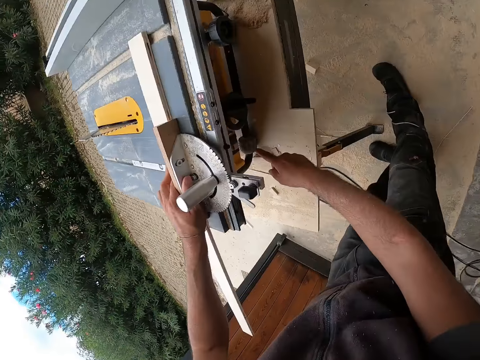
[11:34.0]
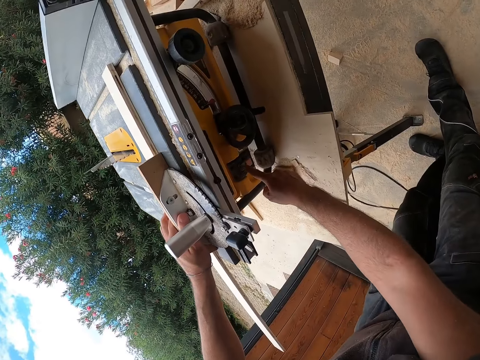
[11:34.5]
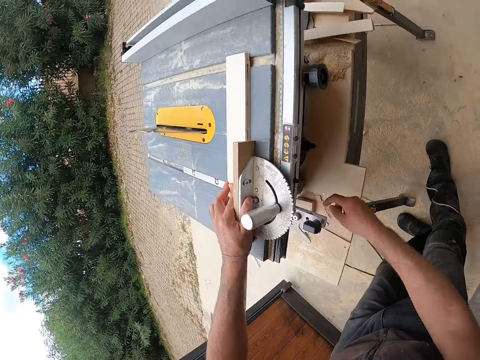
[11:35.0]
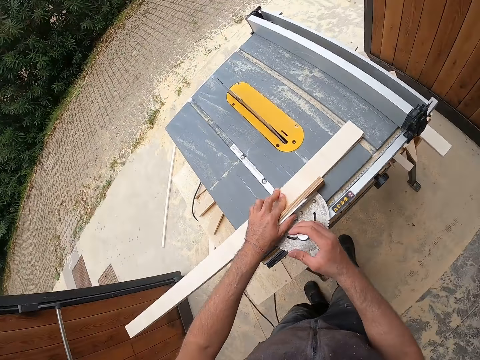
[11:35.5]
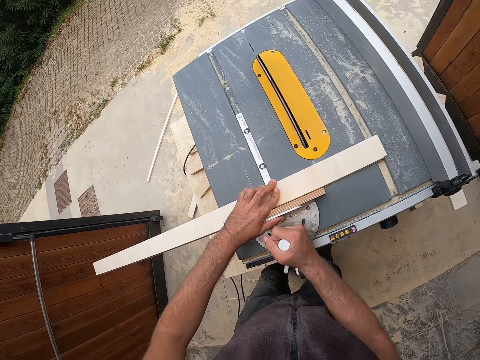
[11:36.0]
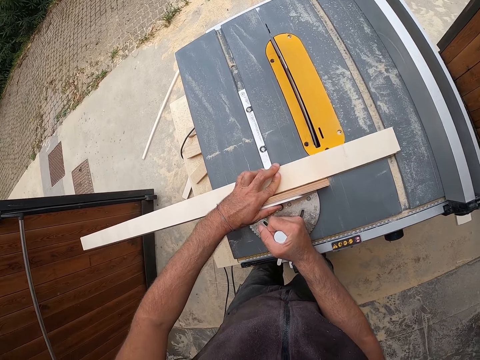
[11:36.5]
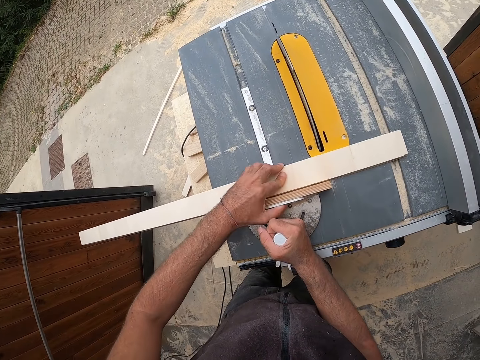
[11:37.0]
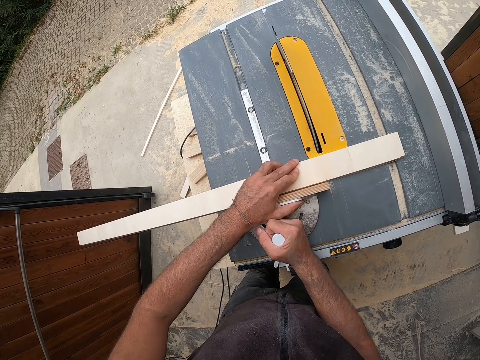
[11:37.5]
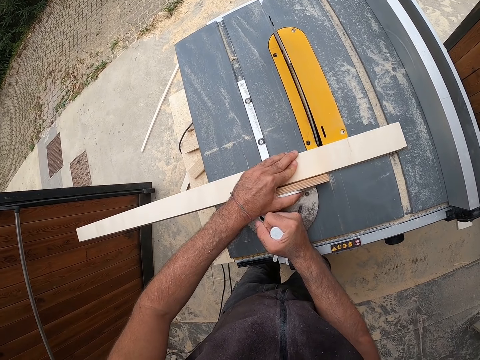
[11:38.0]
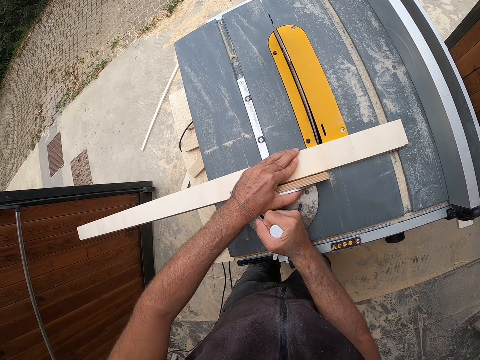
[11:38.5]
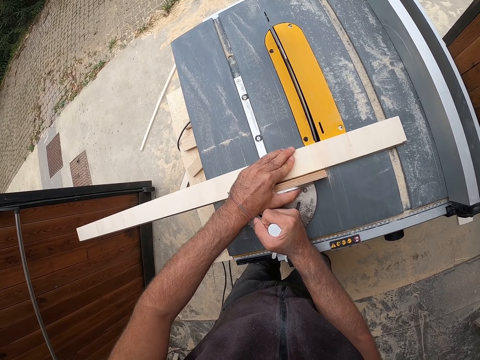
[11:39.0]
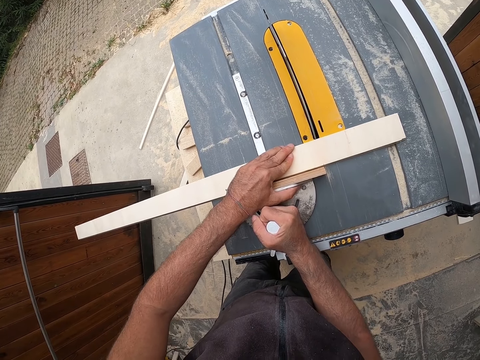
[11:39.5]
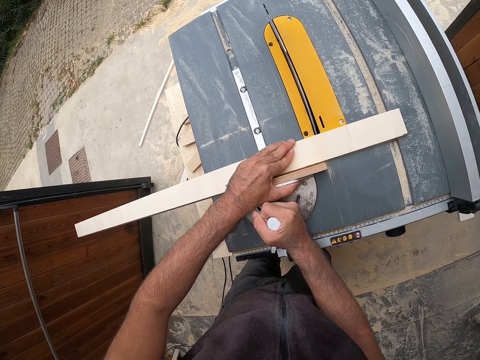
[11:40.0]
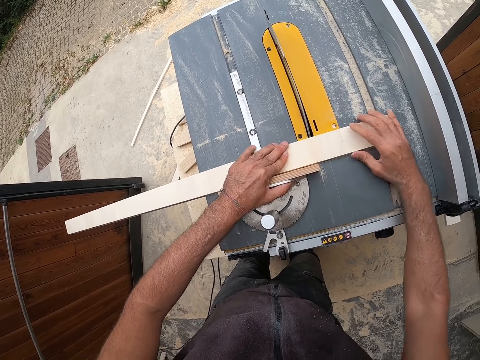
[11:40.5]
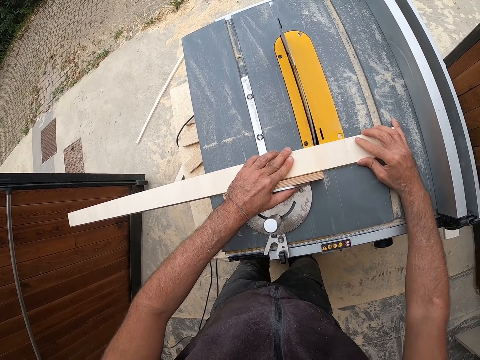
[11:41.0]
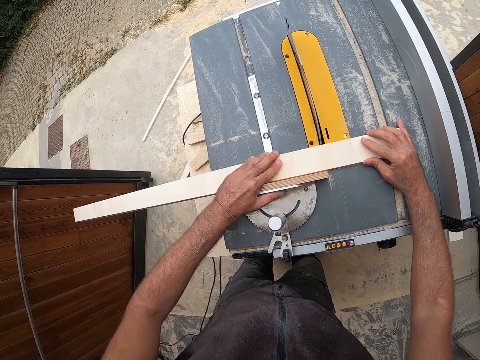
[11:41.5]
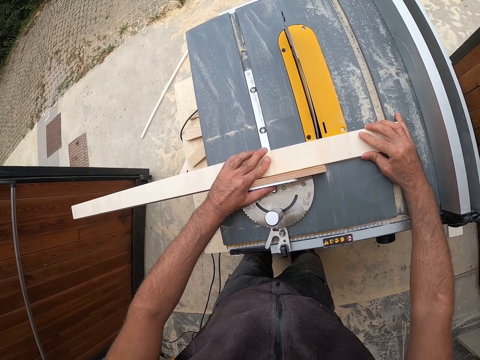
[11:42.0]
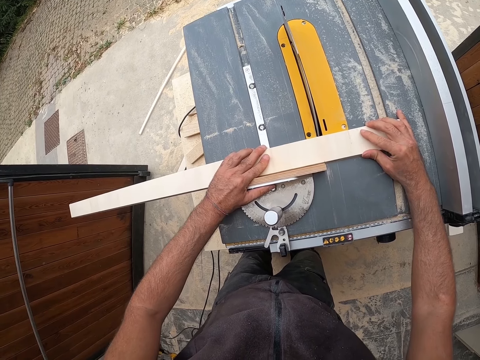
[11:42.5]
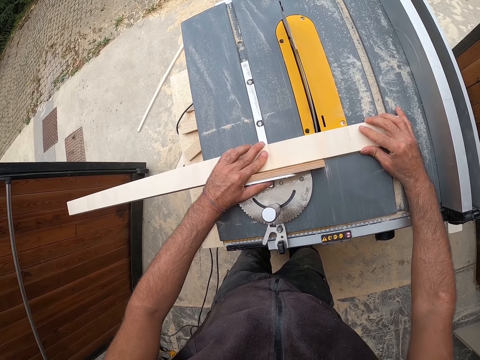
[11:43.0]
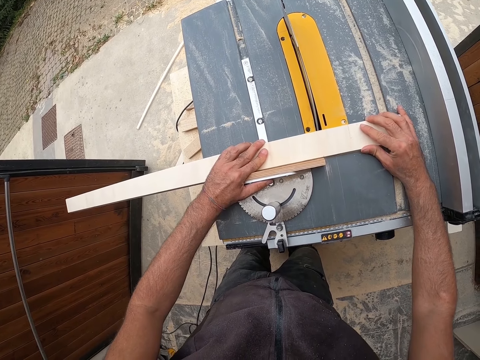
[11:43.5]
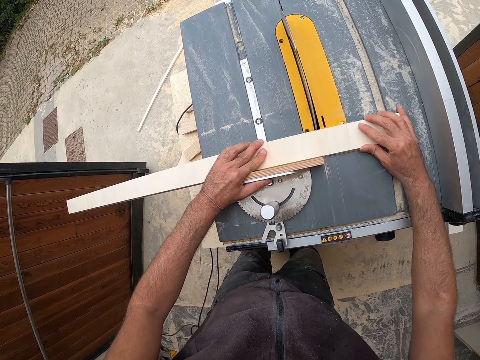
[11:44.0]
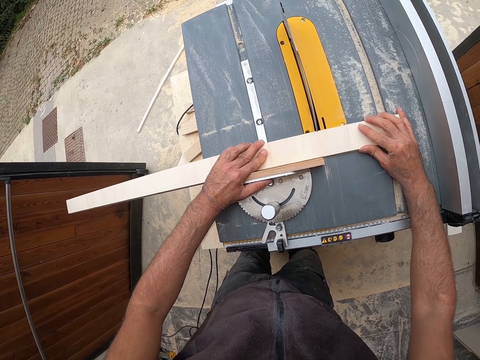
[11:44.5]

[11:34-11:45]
The camera wearer switches on the table saw with his right hand. He adjusts the miter gauge of the table saw with both hands. He touches wood. He holds the plank with both hands and cuts the plank with the table saw.

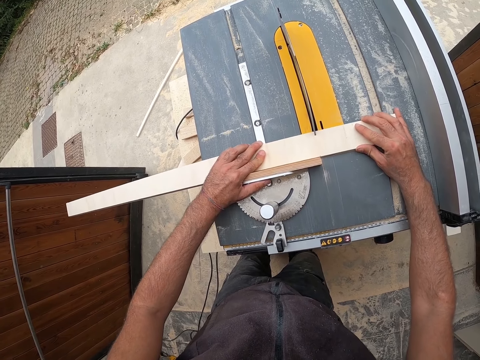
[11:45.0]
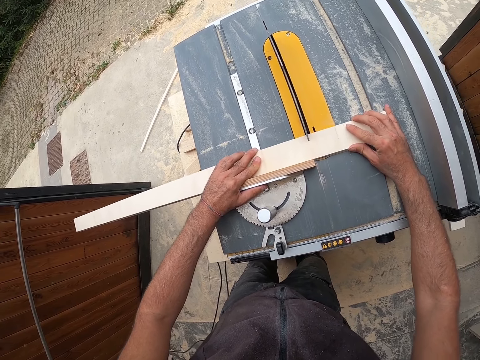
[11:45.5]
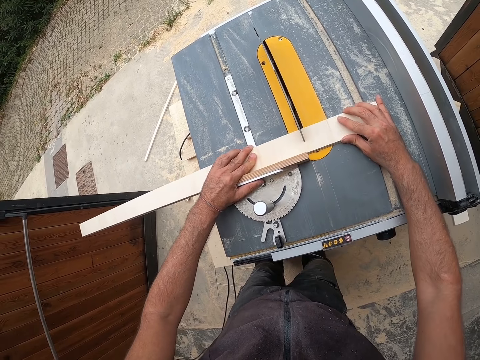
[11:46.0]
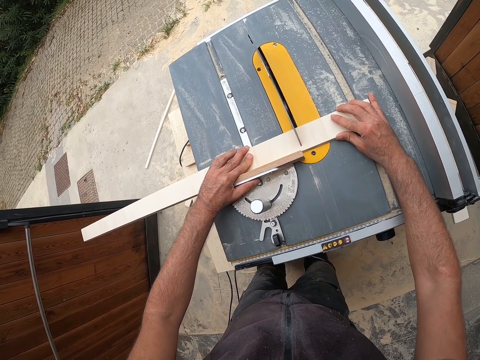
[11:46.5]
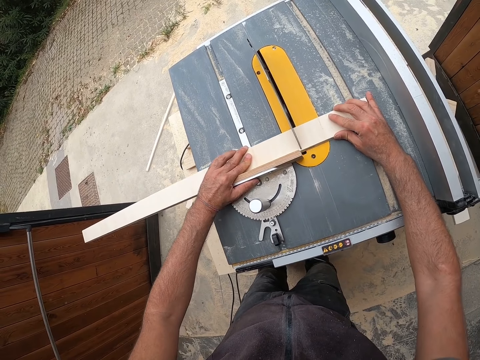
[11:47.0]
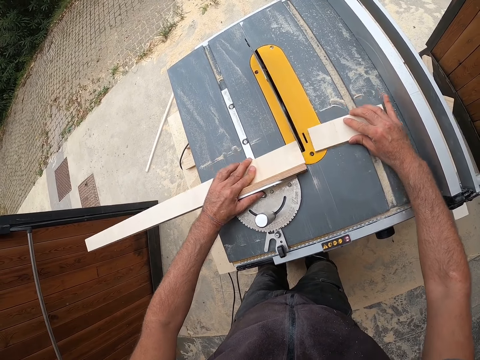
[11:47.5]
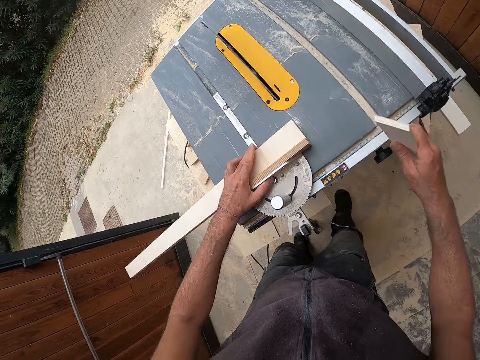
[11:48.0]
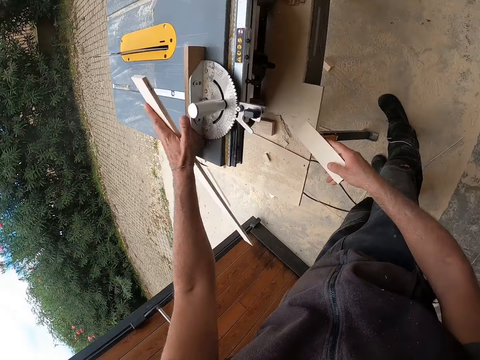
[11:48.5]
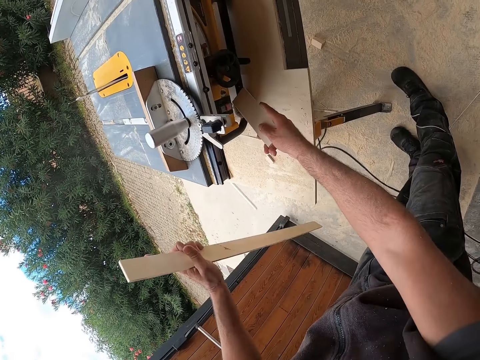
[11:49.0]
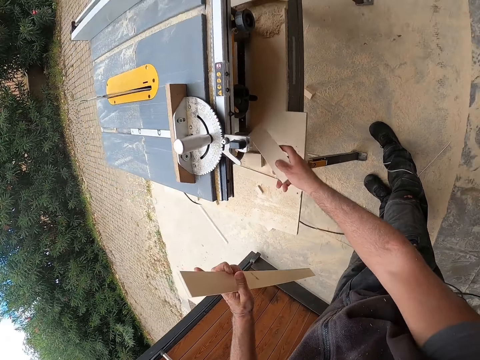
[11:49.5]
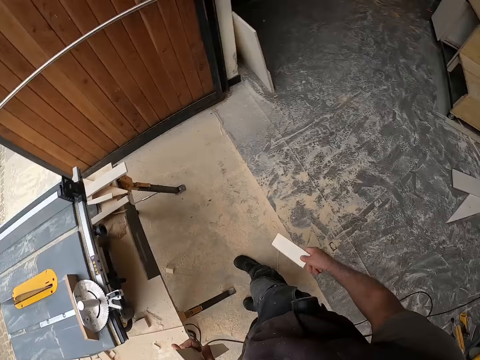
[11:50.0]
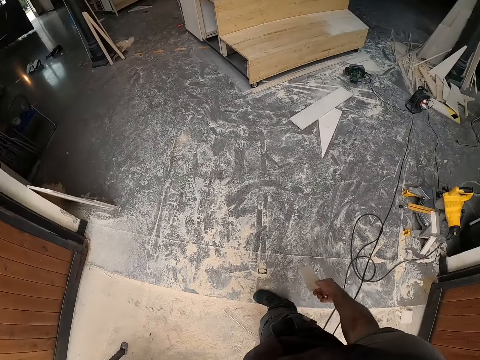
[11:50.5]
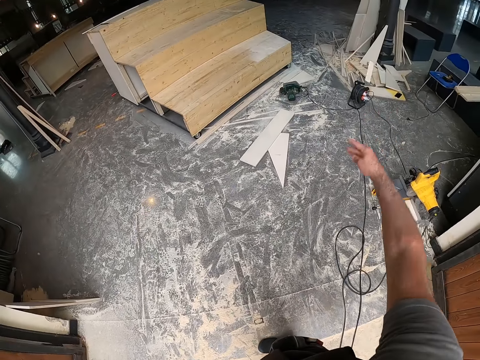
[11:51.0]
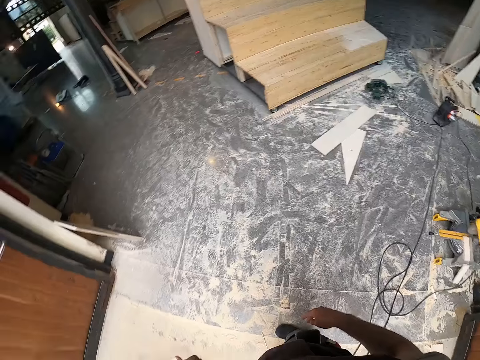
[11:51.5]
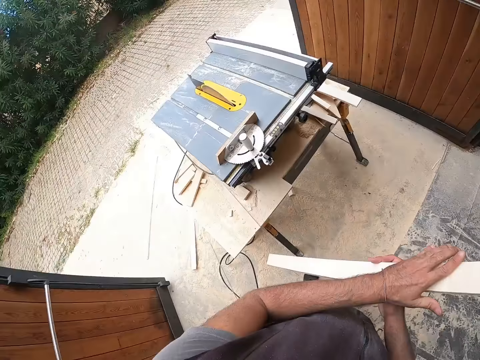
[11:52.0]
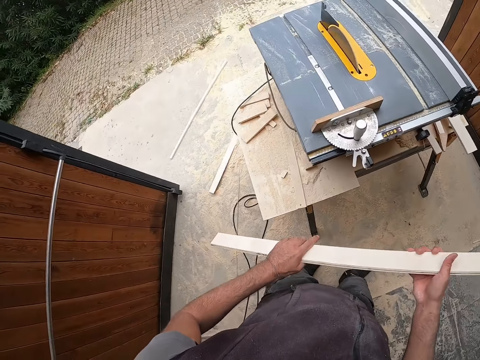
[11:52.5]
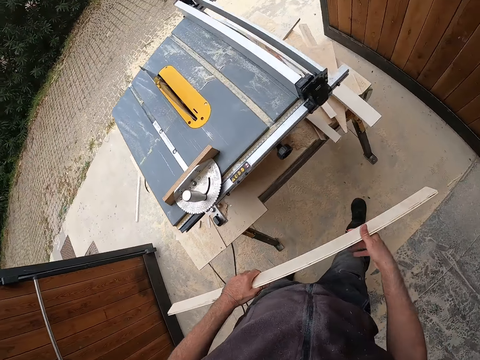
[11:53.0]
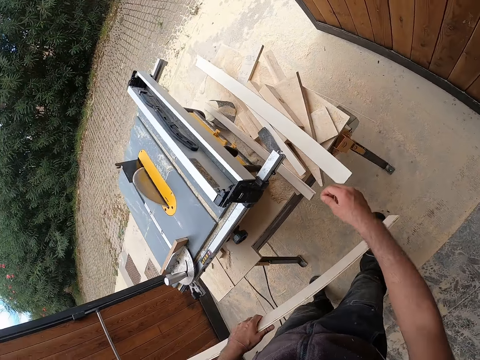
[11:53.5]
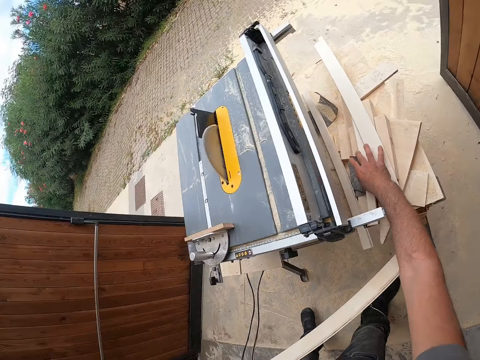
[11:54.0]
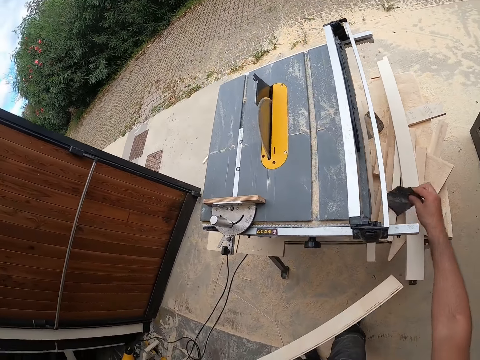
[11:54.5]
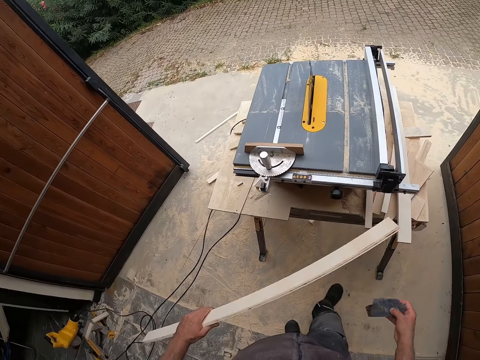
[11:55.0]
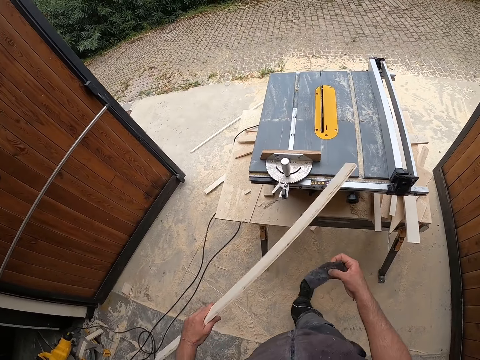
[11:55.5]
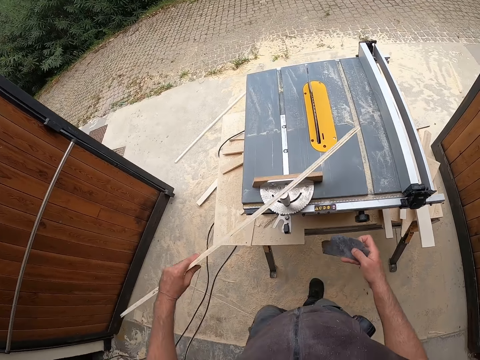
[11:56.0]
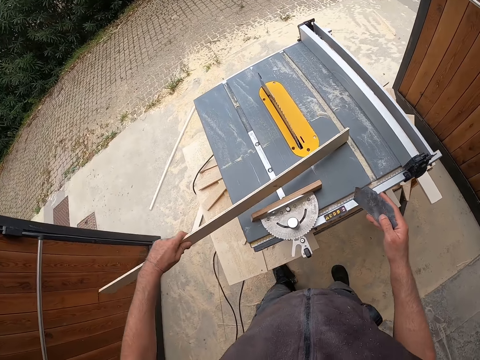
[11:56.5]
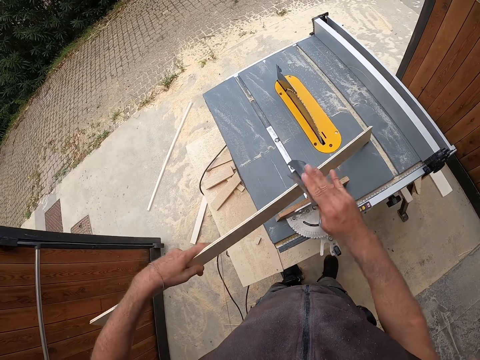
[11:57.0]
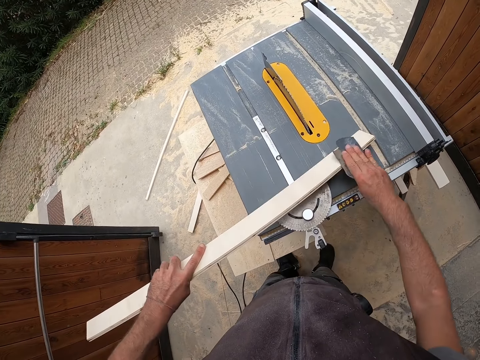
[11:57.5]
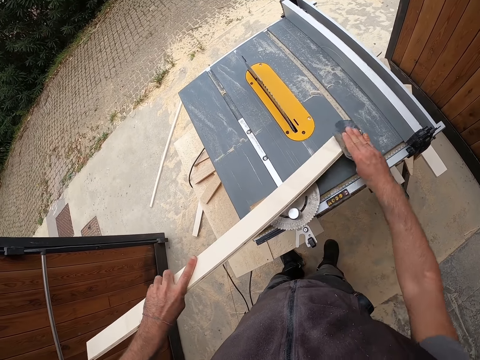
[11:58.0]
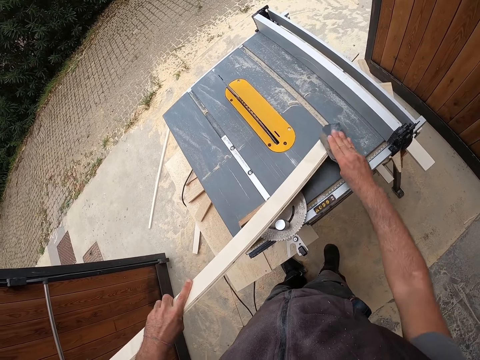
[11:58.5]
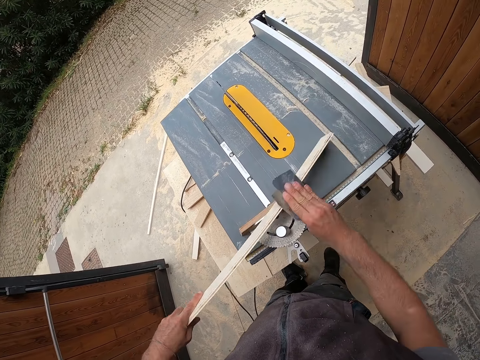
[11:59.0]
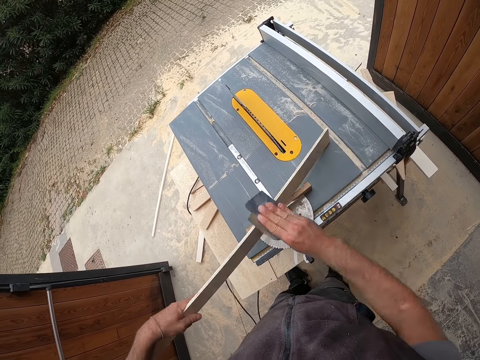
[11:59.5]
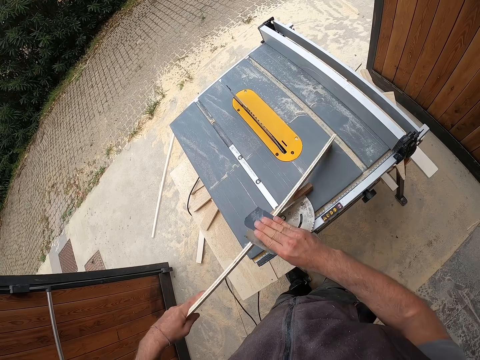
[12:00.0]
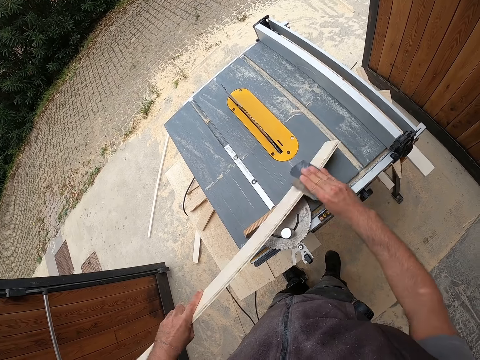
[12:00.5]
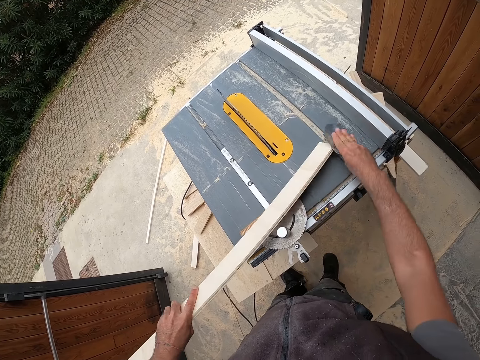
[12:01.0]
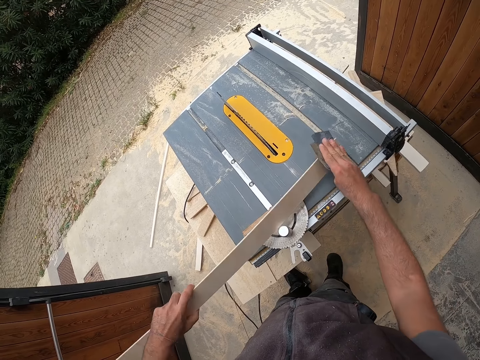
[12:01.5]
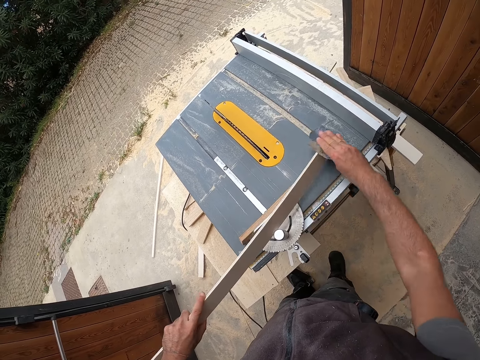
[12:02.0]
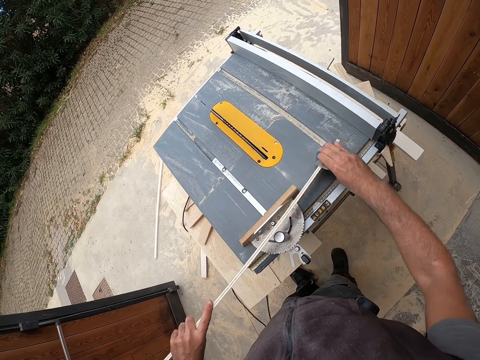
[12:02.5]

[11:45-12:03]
The camera wearer holds a piece of the plank in his right hand and another in his left hand. He switches off the table saw with the plank in his right hand. He throws the plank in his right hand onto the floor. He walks. He holds the plank in his left hand with both hands. He holds the plank in his left hand. He picks up a sandpaper from the table saw panel with his right hand. He places the plank in his left hand onto the table saw. He smoothens the plank with the sandpaper in his right hand. He touches wood.
